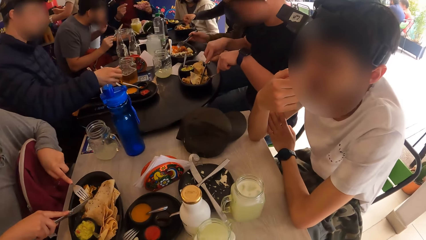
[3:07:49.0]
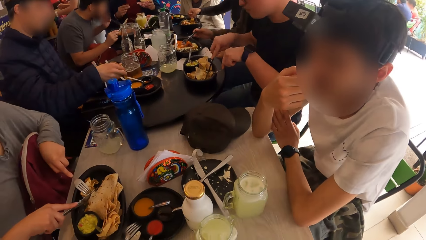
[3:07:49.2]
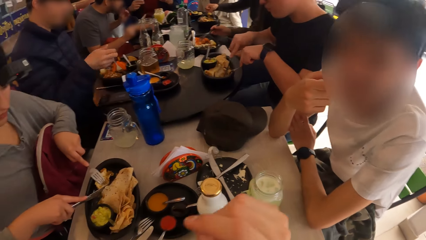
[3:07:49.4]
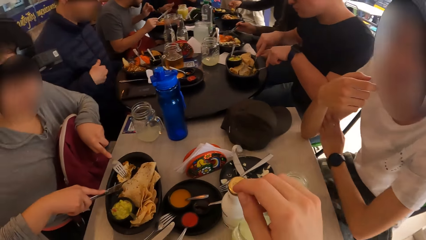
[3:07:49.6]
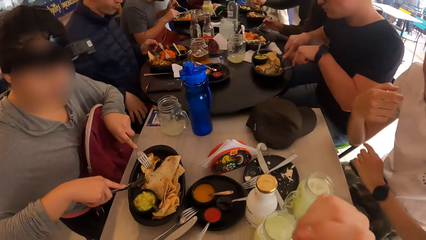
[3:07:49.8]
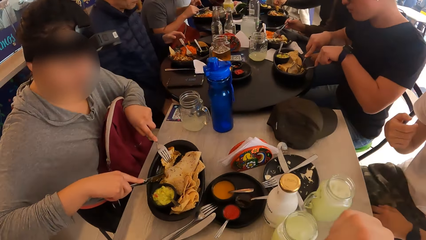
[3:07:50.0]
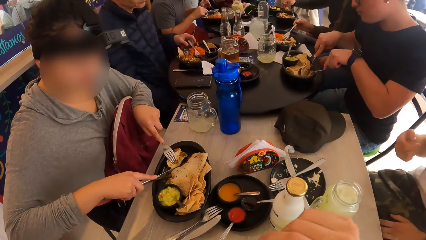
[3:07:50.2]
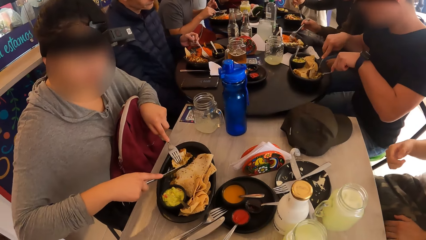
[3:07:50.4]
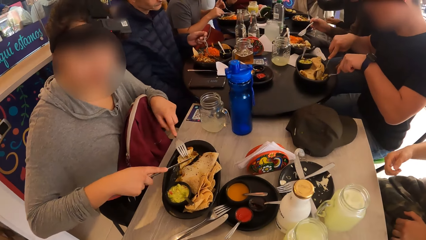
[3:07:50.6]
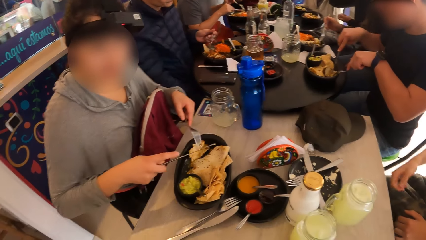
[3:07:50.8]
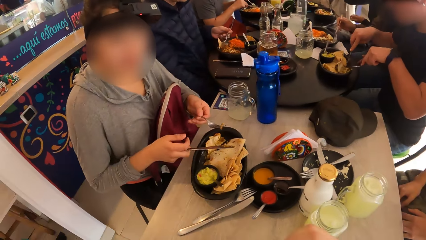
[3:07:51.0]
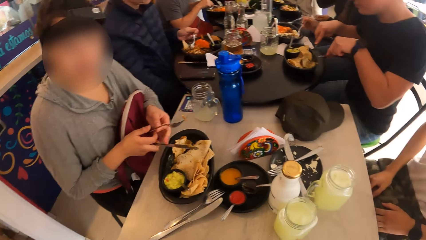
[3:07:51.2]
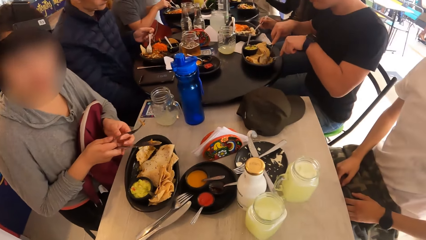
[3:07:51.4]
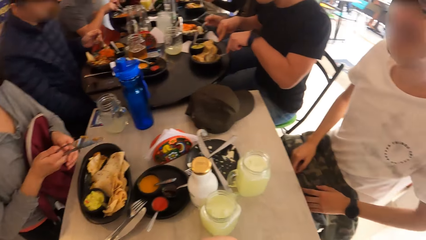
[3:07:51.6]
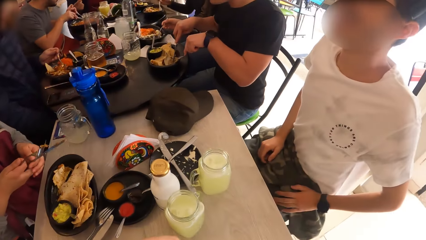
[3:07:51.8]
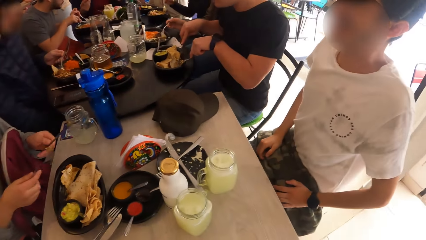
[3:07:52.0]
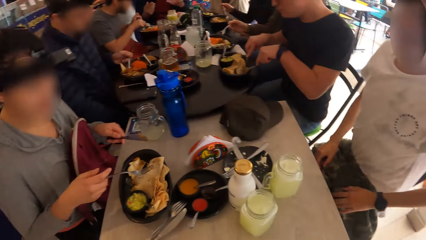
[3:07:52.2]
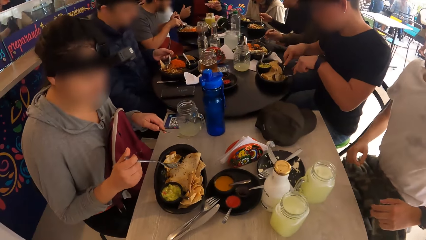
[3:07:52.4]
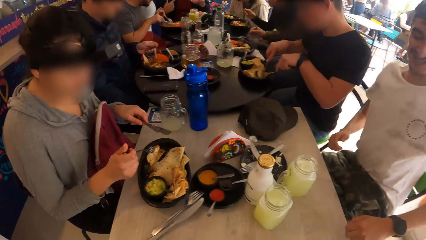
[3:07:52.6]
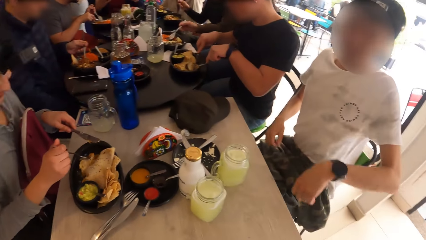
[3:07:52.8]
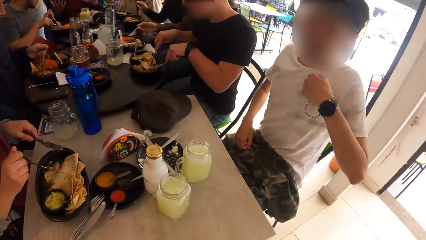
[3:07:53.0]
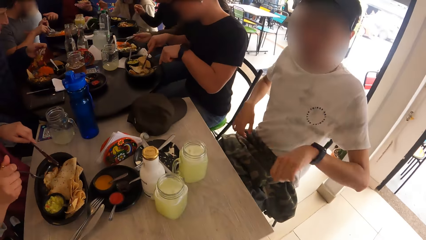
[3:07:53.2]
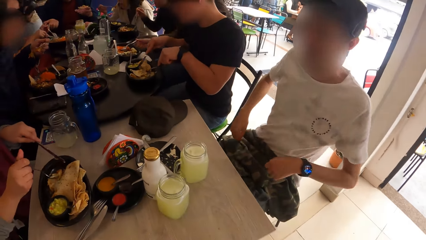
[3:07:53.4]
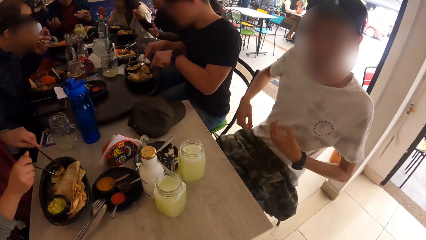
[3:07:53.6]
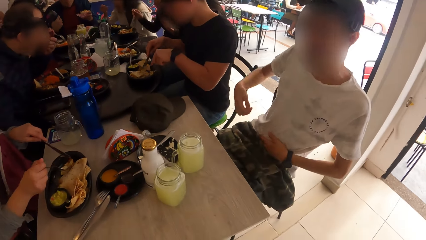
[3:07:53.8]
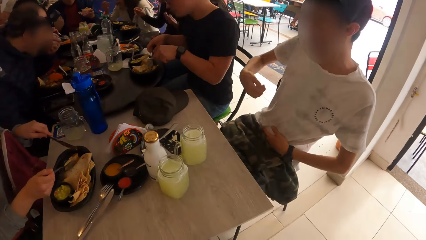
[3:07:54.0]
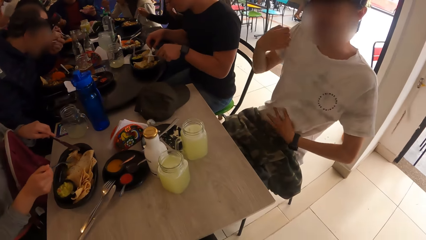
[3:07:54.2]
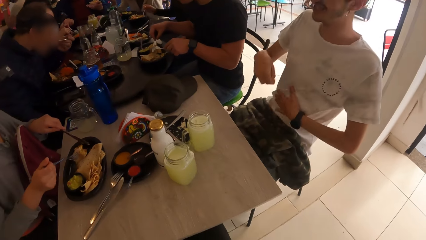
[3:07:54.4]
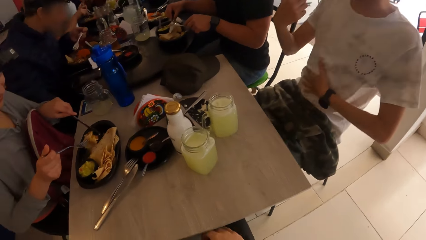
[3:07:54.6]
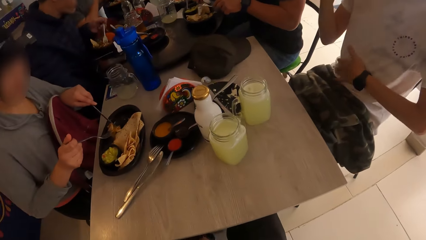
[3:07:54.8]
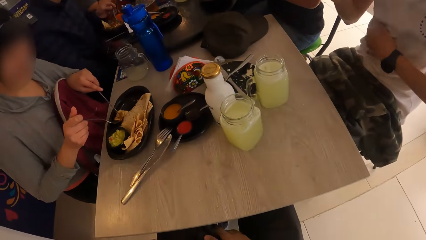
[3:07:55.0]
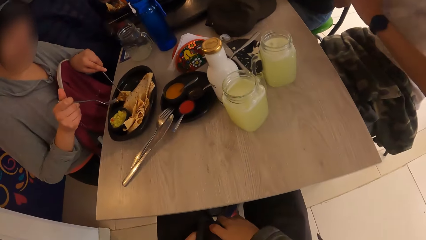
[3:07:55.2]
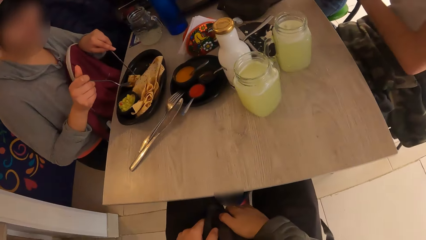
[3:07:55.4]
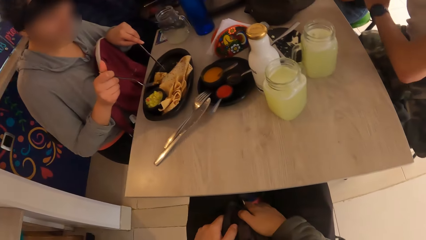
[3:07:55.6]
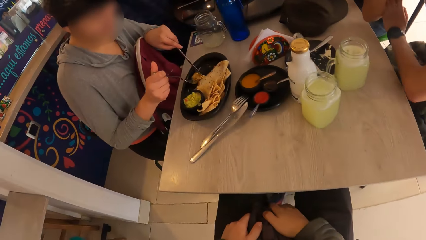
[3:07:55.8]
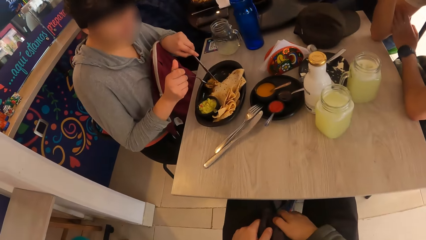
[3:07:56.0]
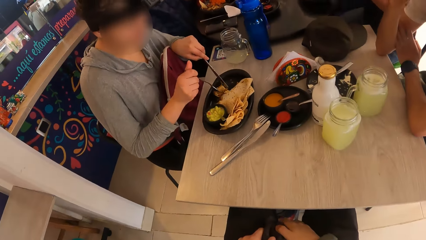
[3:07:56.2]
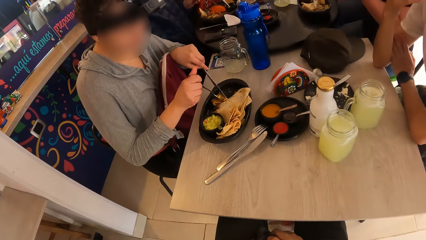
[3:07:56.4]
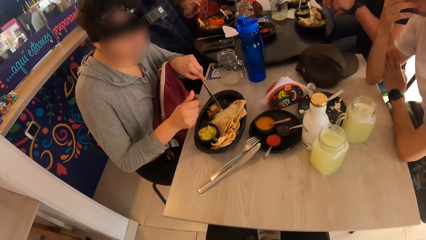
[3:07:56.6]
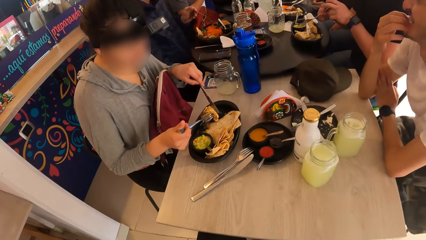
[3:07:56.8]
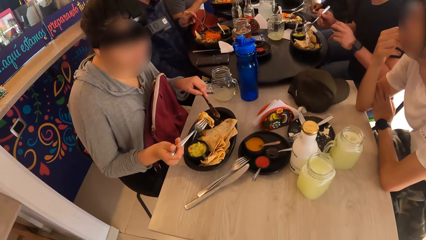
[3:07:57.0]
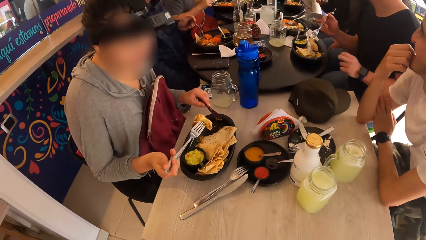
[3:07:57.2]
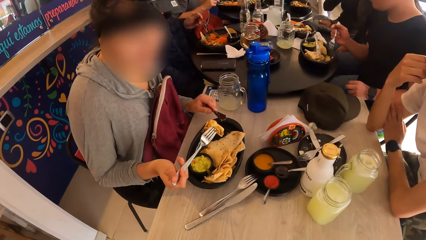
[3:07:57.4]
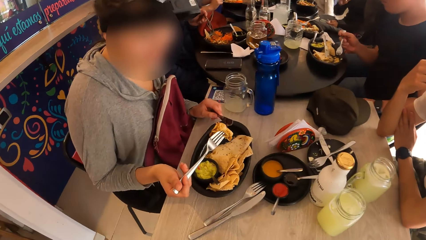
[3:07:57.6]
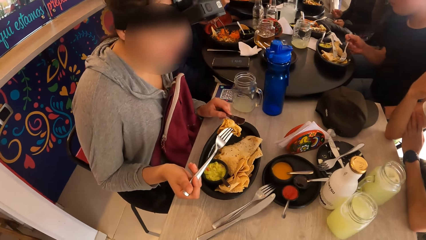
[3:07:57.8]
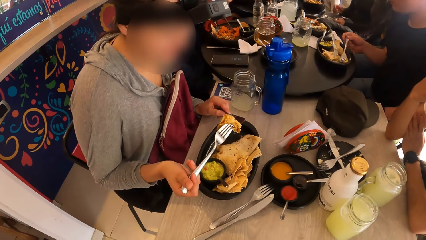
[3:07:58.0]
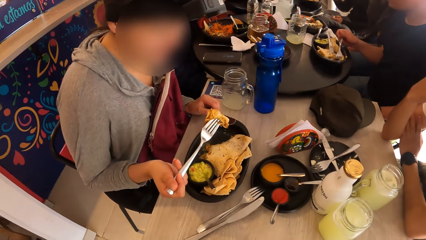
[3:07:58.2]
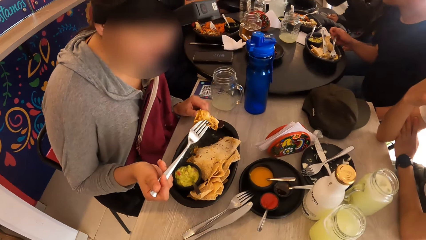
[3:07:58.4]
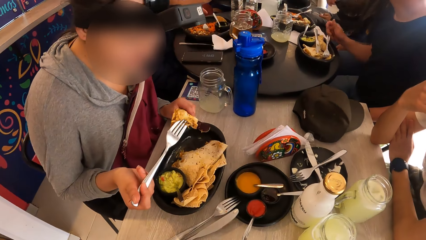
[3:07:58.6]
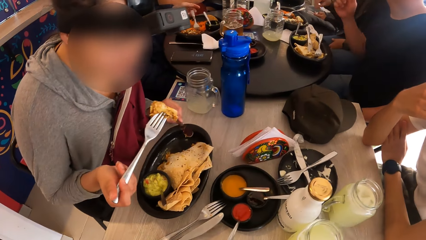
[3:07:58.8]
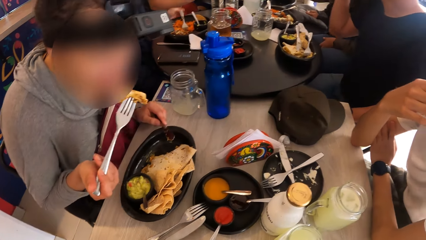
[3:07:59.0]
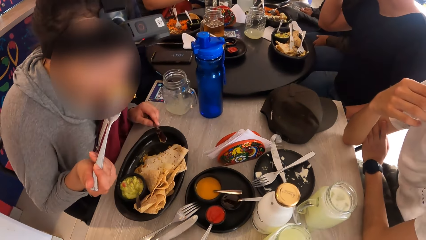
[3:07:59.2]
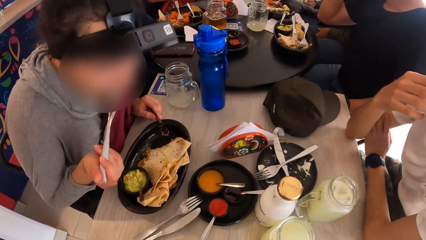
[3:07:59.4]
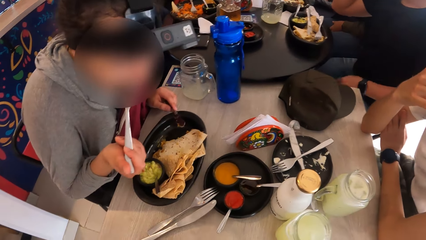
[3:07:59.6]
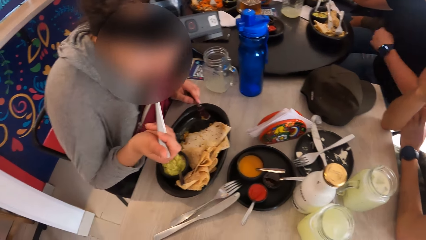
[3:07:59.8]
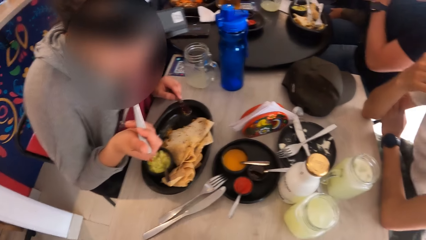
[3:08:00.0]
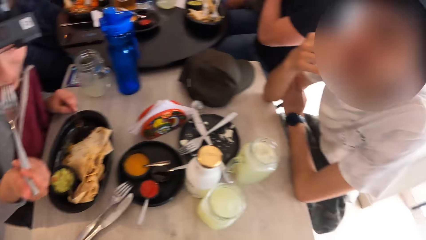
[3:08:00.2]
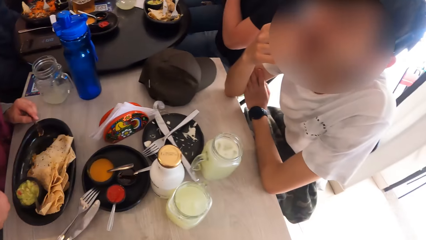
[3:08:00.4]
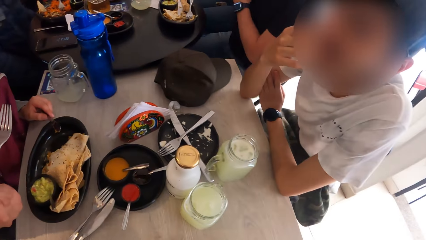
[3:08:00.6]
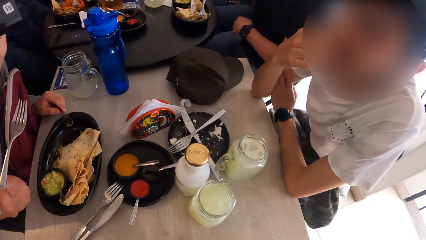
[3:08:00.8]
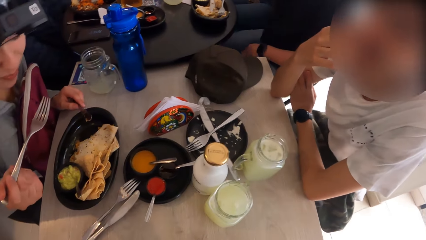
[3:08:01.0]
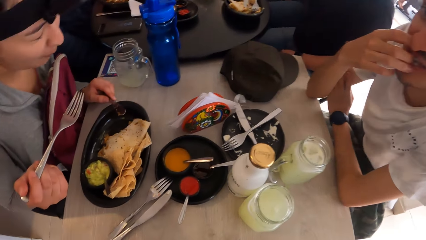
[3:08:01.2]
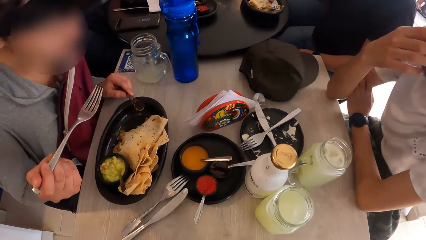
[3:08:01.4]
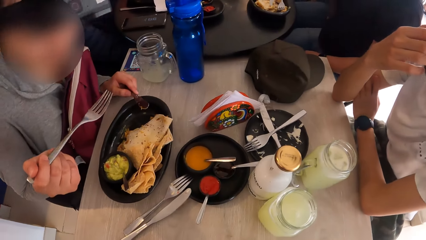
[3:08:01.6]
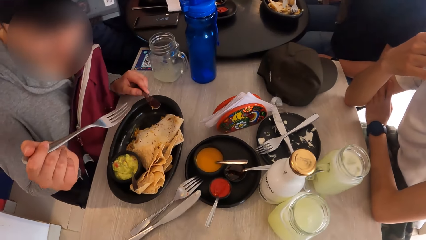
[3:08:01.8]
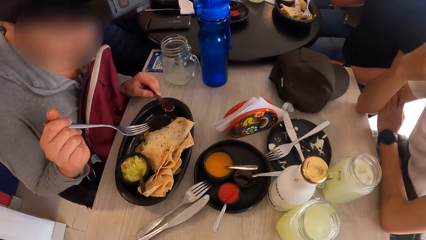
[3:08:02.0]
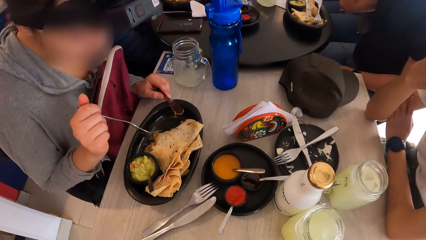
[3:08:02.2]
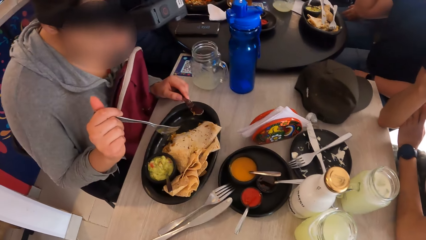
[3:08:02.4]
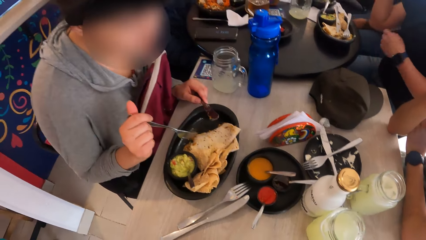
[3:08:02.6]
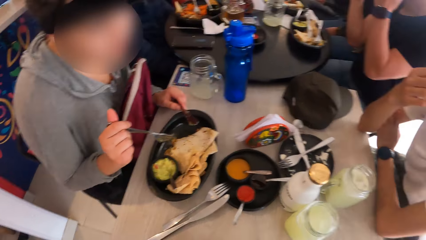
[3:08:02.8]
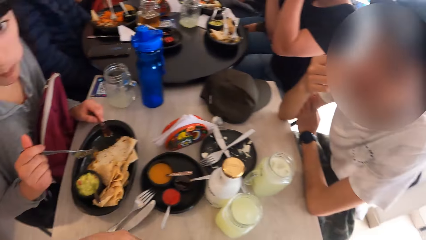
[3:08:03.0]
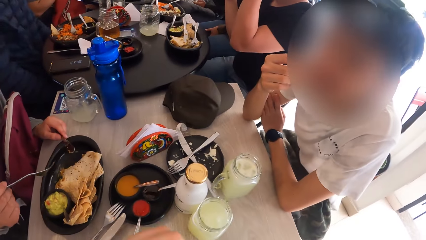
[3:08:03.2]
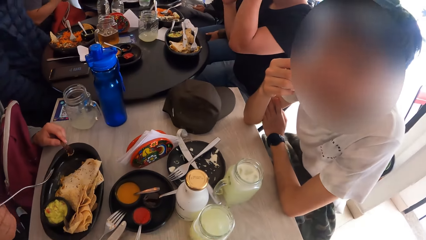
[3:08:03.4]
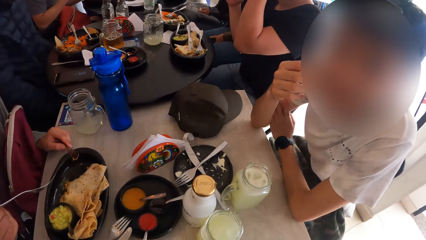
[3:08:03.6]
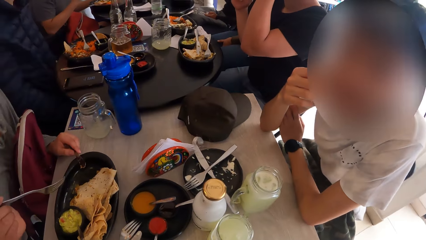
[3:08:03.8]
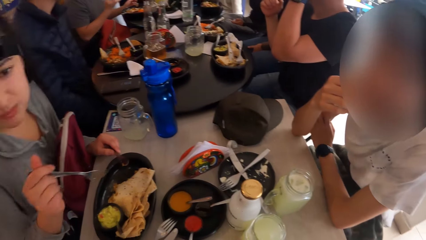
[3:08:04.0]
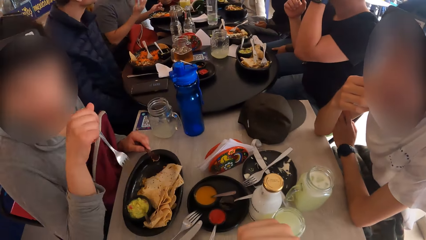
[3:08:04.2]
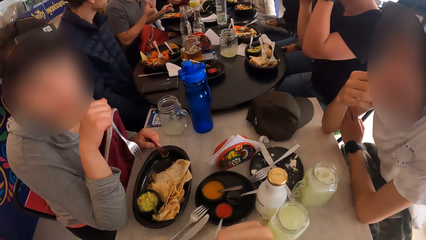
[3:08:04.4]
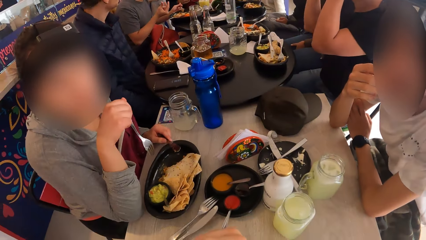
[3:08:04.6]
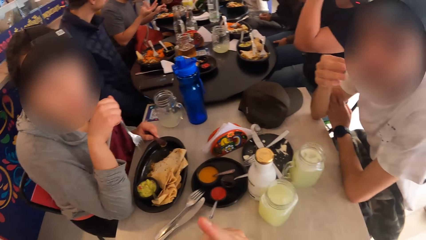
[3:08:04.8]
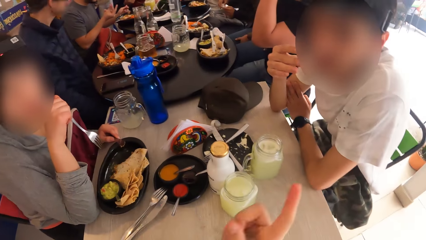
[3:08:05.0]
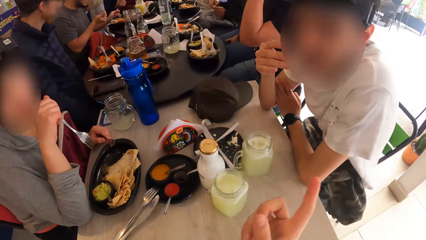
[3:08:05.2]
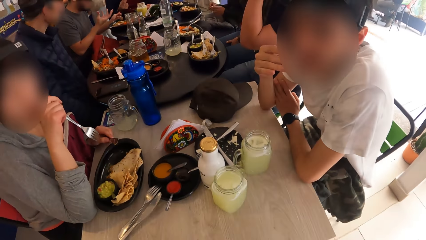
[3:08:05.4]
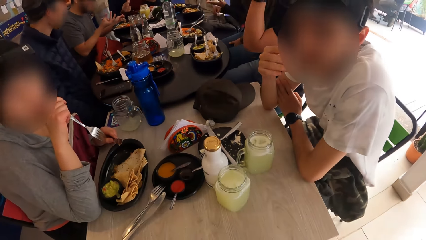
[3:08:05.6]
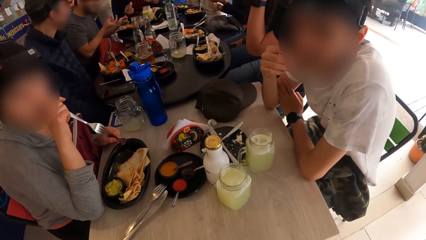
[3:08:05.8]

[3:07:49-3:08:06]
The third man drops the cup in his right hand on the table. The camera wearer stretches his hands. The first woman swaps the fork and the knife in both hands, holds the fork, and packs the pancake with the knife and fork in both hands. The second man gestures out with his hands. The first woman cuts the flat bread and eats the flat bread from the plate with the fork in her right hand. The first man drops the fork in his right hand in the plate. The first woman lifts the fork. The camera wearer looks at the second man. The first woman holds the fork.
